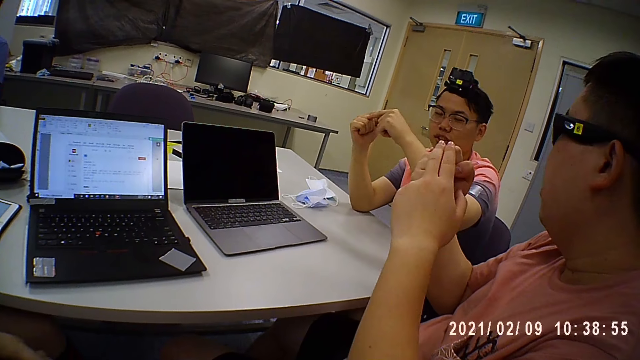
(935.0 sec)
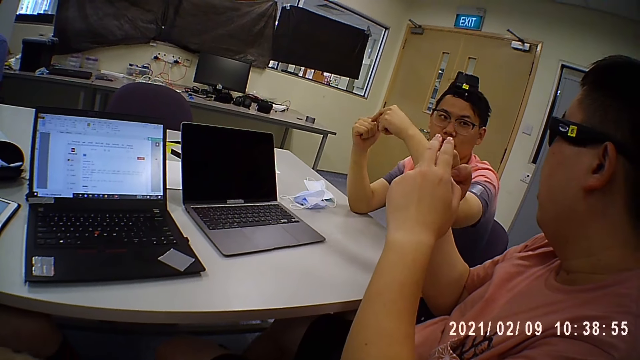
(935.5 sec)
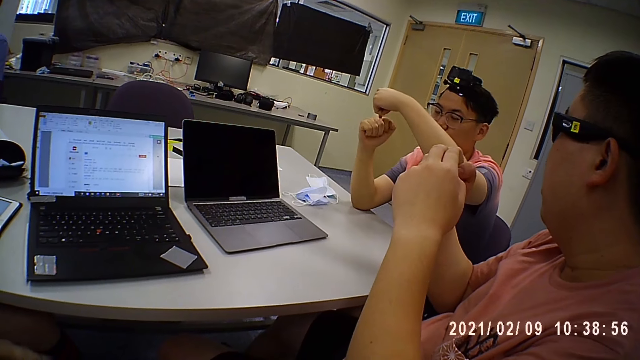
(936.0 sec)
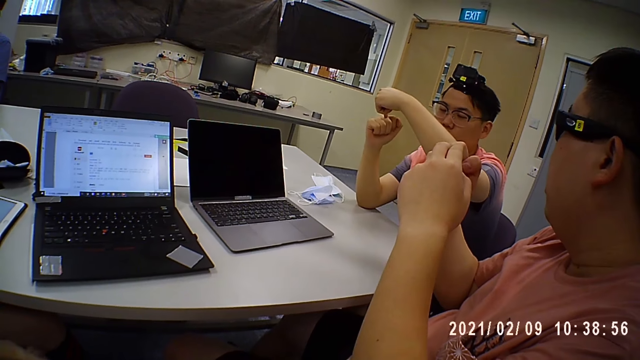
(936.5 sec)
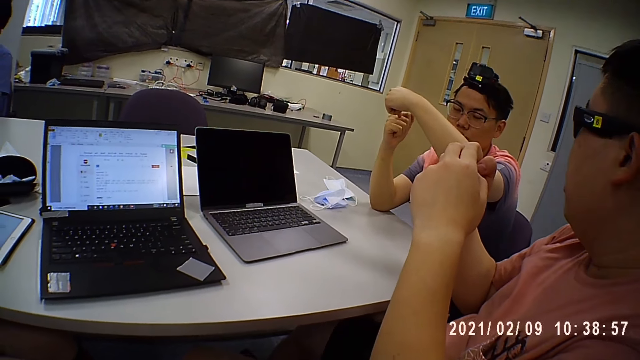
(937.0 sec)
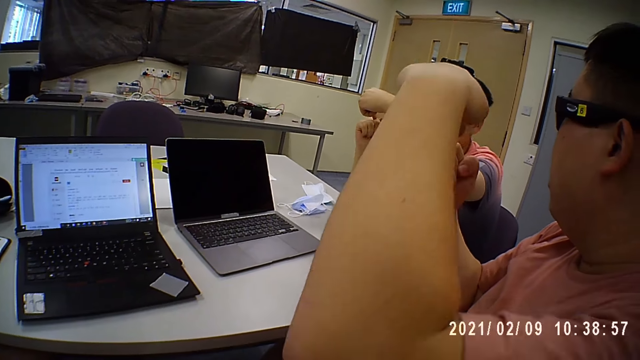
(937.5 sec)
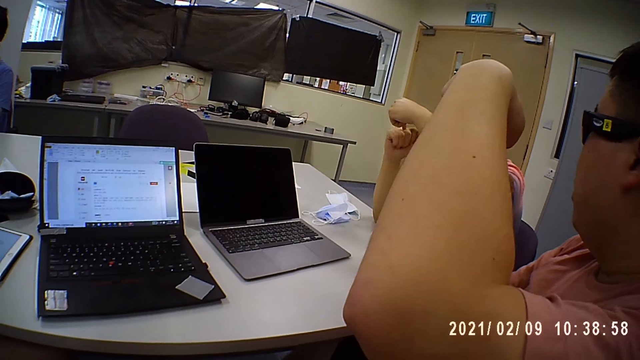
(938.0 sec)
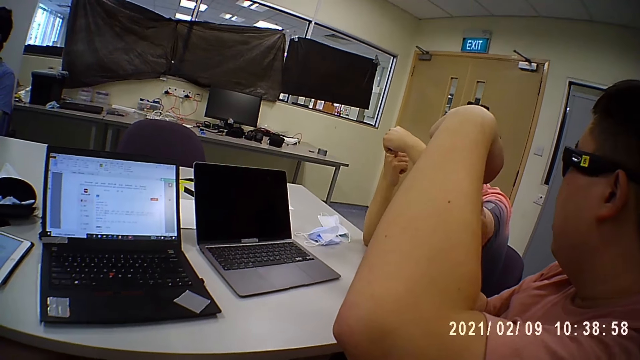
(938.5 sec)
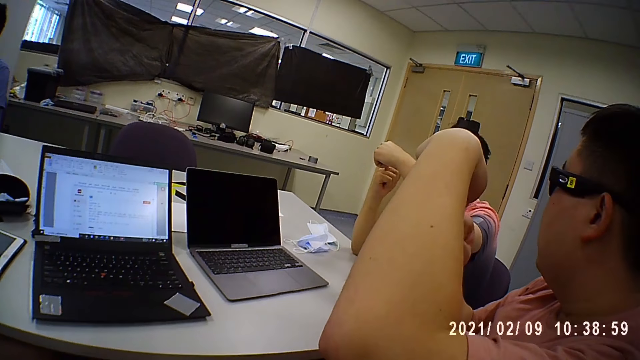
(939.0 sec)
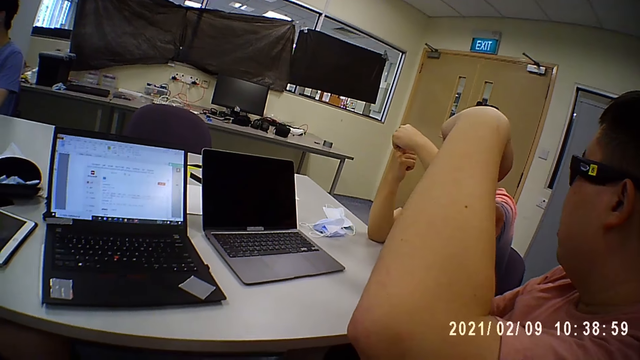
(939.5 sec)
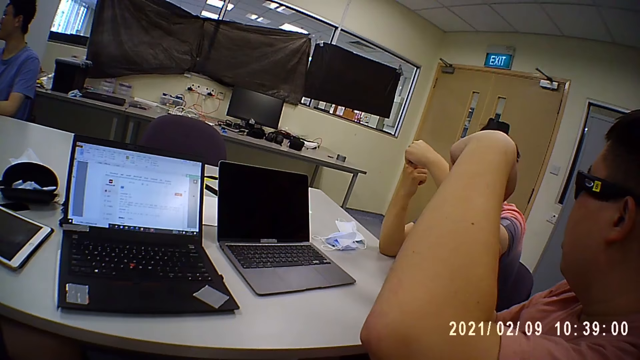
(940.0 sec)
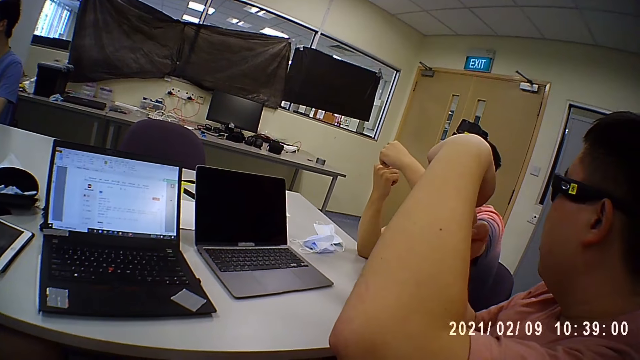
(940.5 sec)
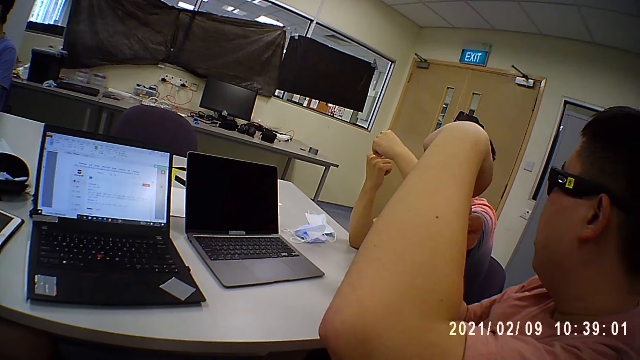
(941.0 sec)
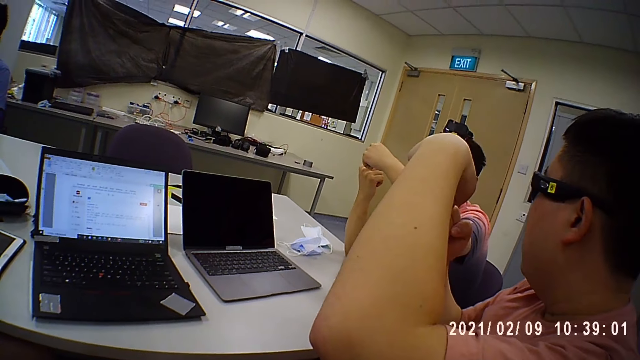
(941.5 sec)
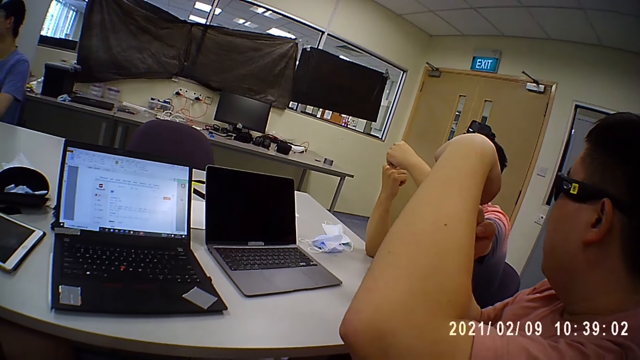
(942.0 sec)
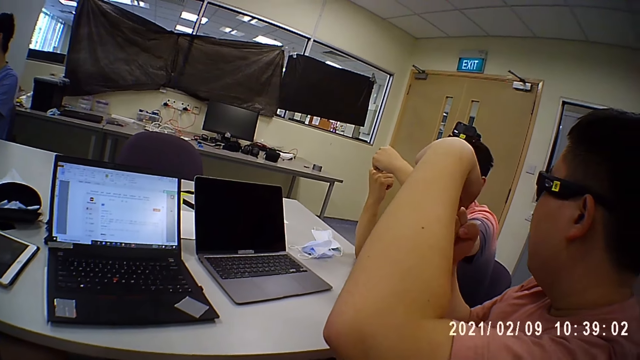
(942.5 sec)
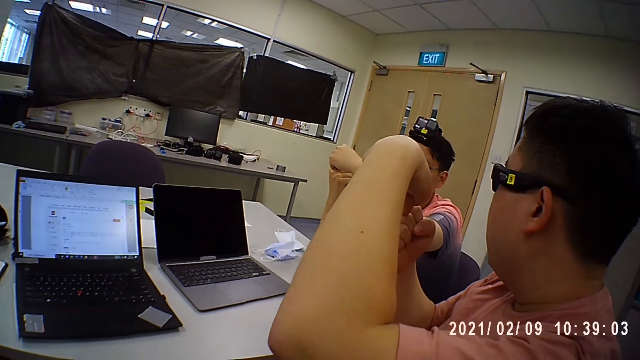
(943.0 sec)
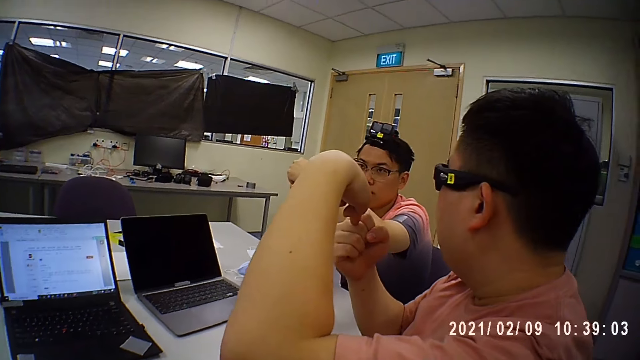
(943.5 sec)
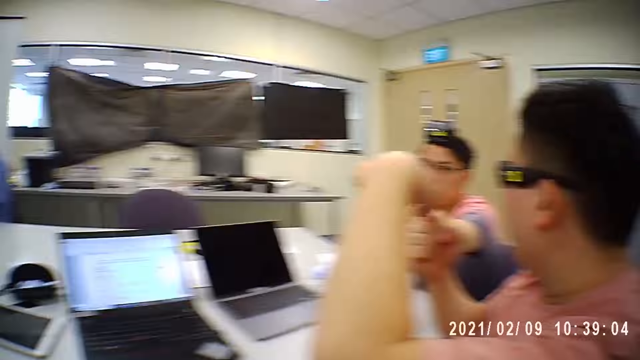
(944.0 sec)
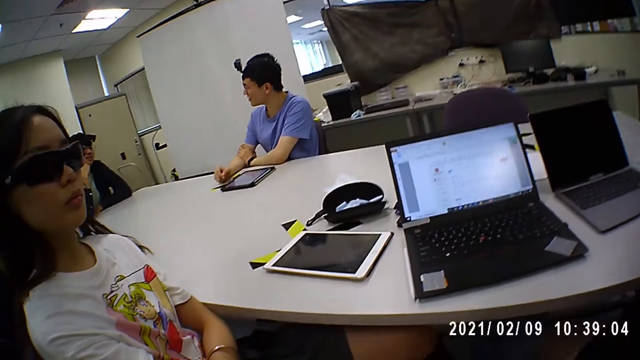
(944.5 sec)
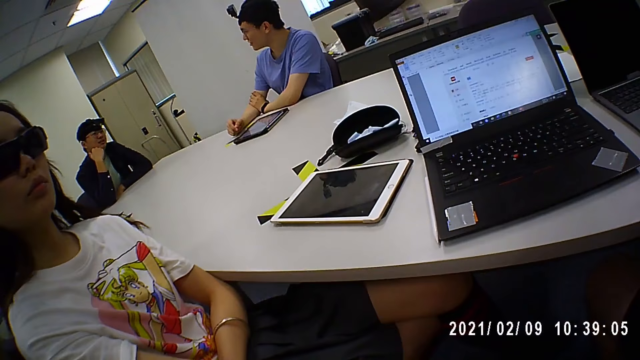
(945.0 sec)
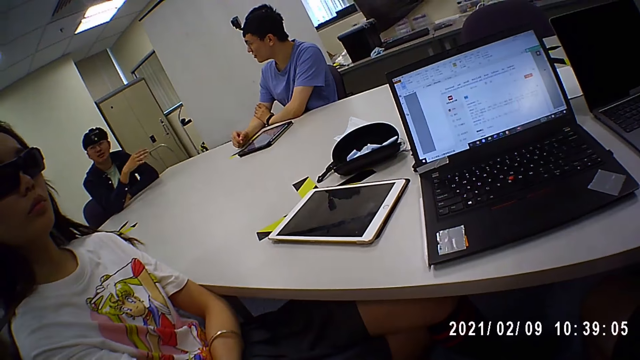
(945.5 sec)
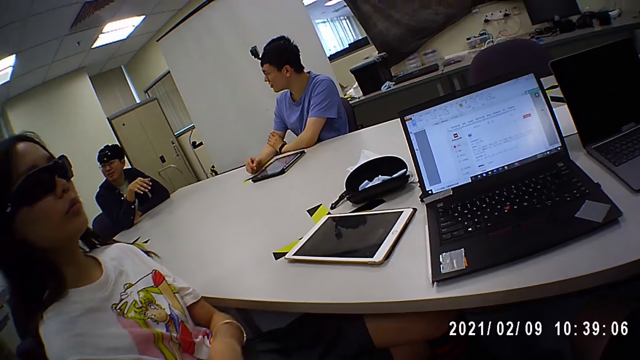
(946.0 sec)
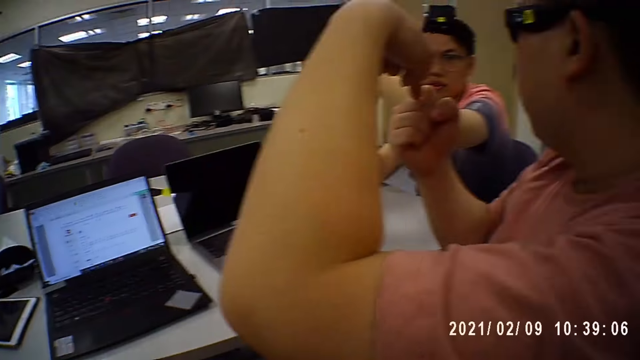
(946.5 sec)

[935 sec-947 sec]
The camera wearer moves his body.

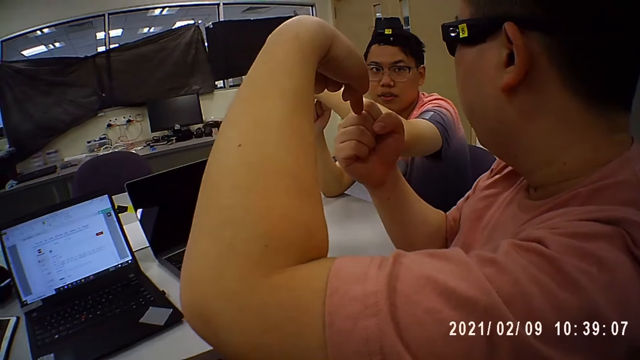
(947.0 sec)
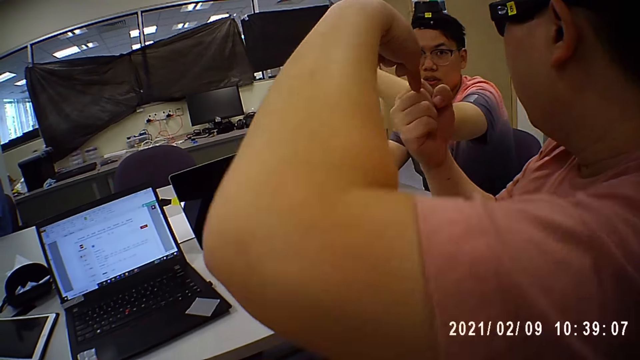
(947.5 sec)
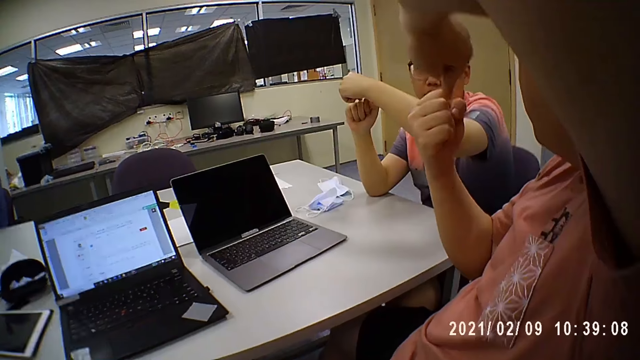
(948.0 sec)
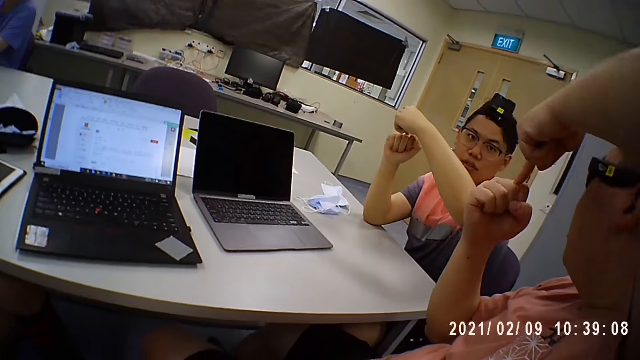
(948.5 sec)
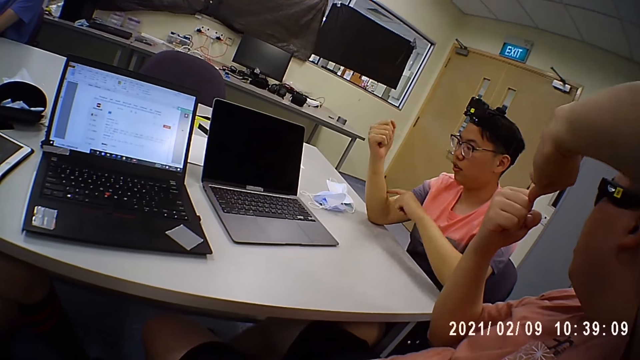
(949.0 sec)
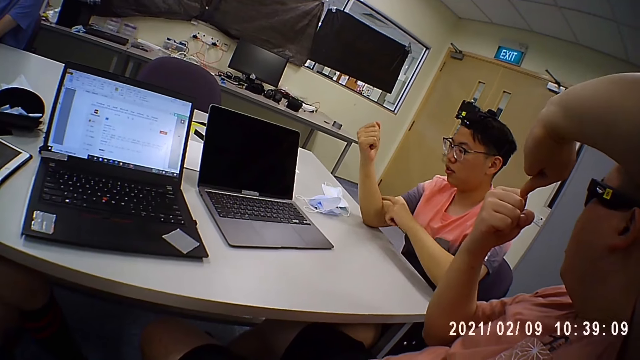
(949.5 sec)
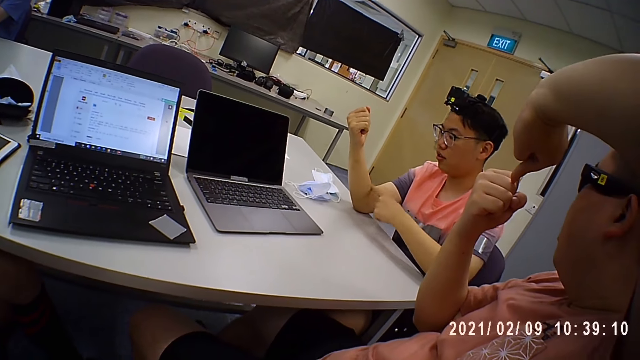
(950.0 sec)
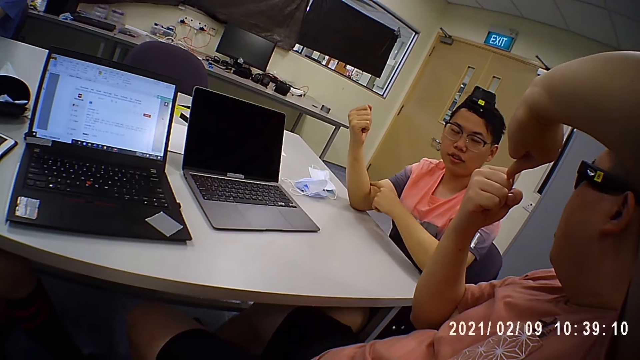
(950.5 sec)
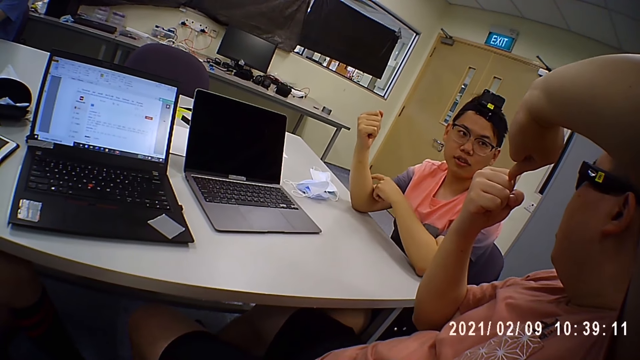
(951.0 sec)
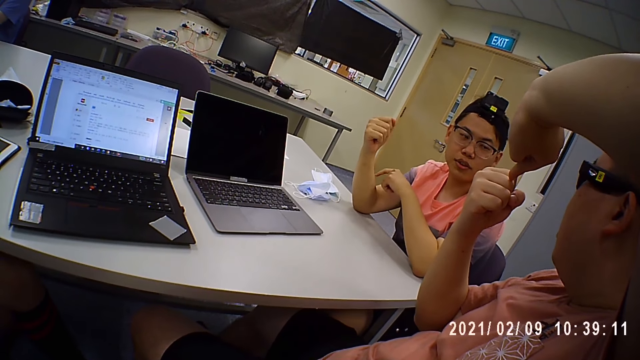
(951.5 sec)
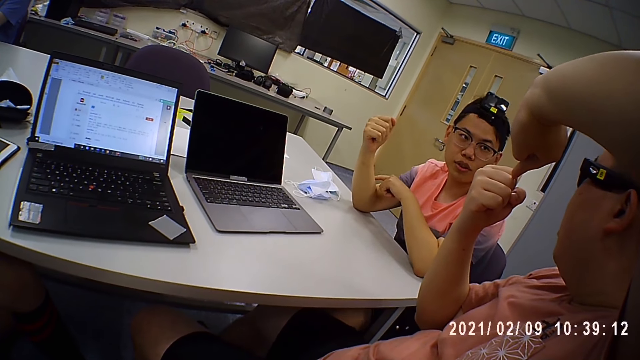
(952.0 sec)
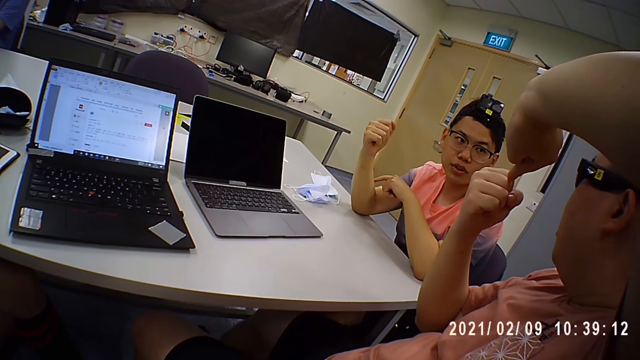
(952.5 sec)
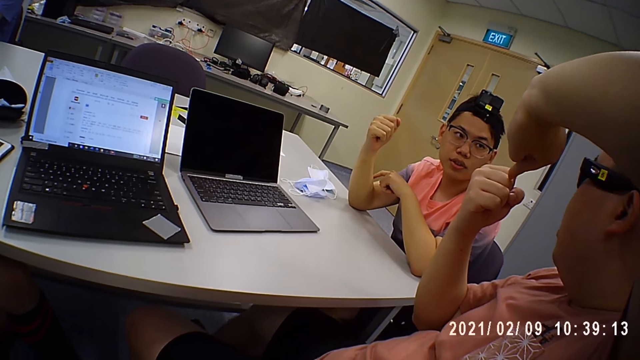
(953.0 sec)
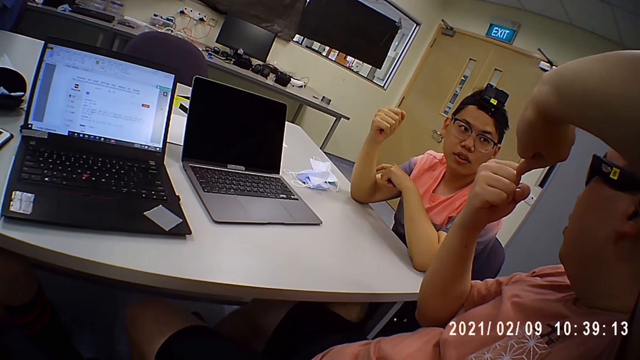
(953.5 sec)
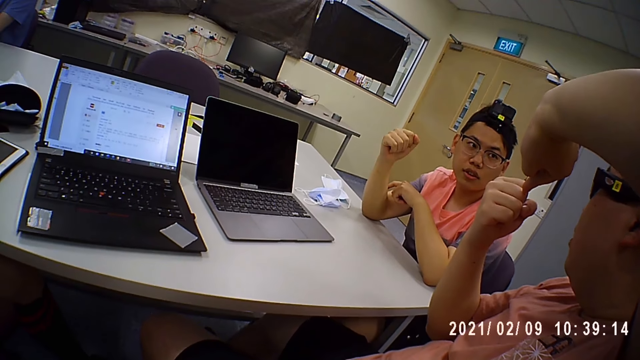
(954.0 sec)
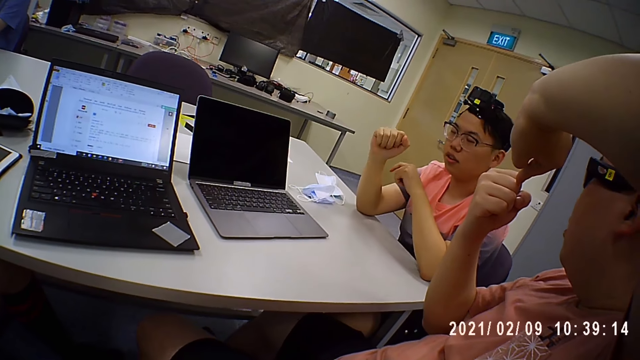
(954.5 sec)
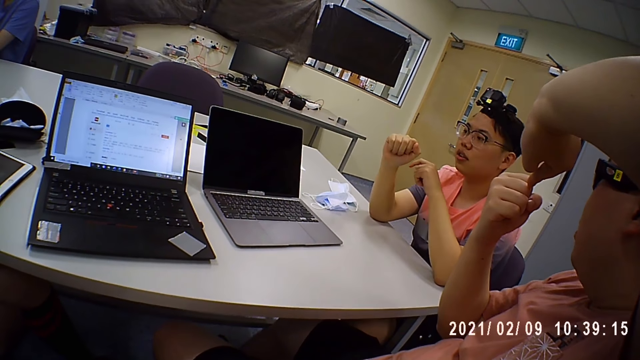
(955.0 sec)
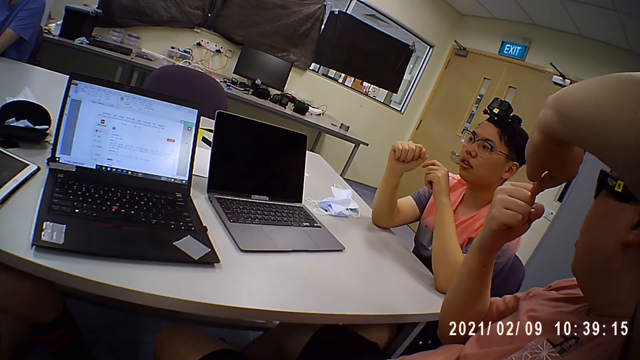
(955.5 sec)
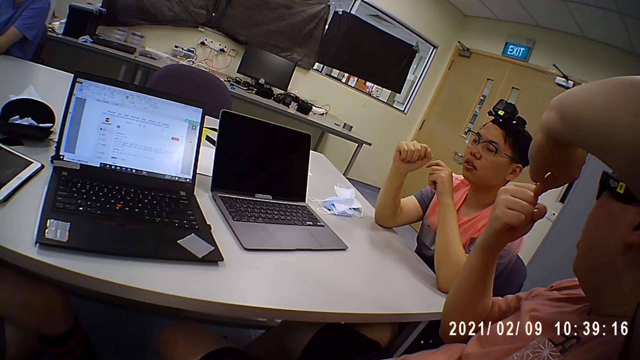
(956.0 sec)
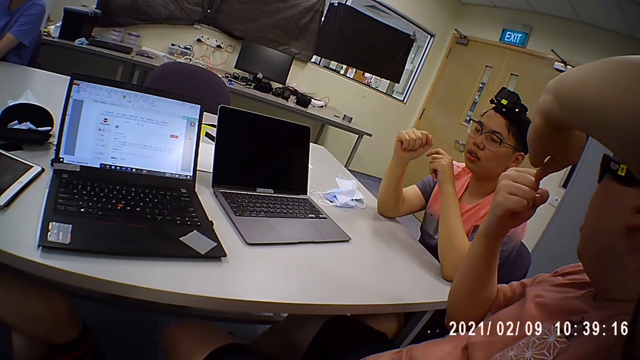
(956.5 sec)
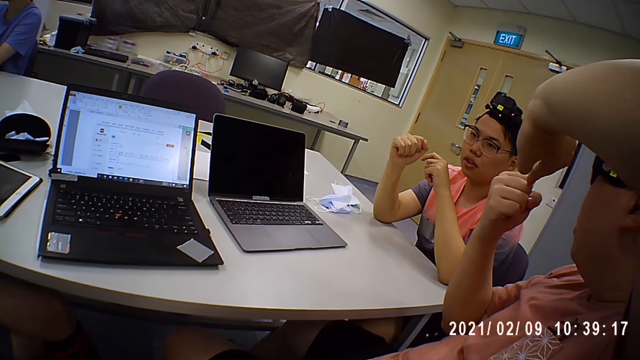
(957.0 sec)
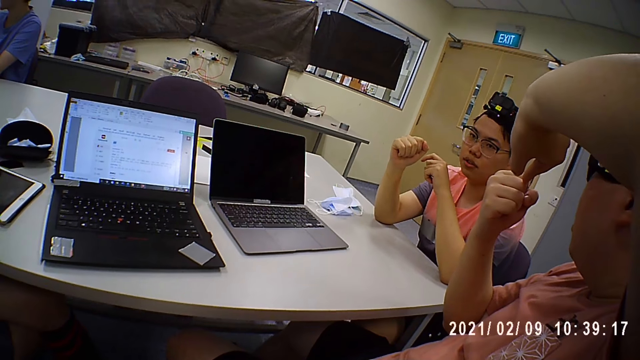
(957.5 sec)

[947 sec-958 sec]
The camera wearer looks at a person and another person.
